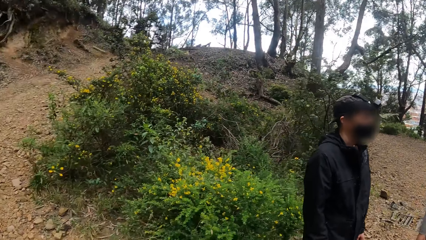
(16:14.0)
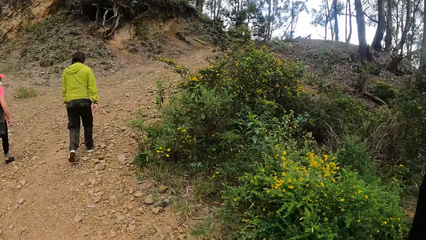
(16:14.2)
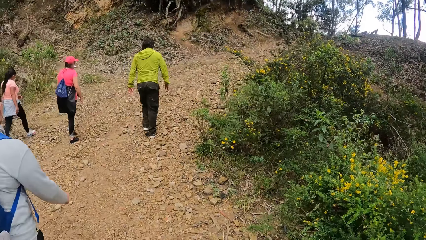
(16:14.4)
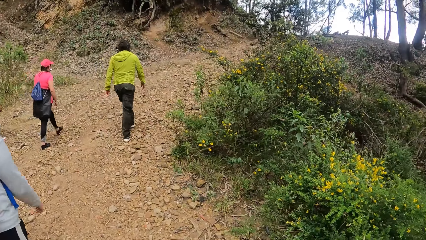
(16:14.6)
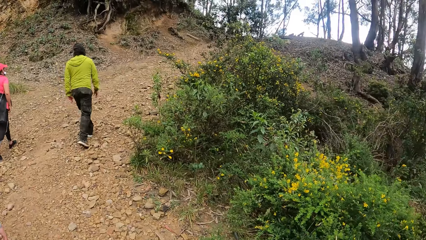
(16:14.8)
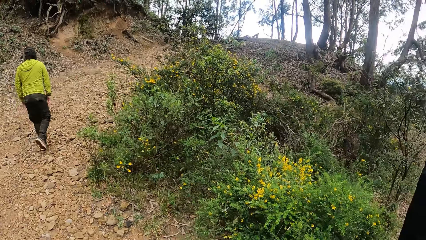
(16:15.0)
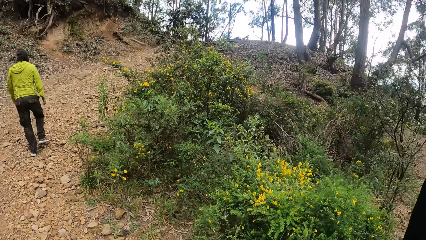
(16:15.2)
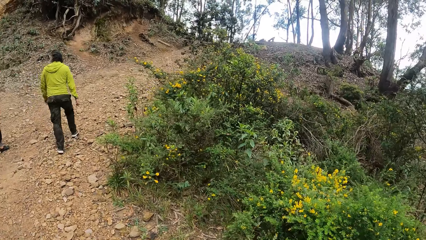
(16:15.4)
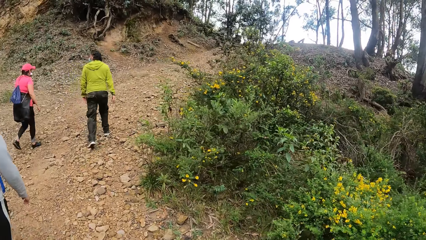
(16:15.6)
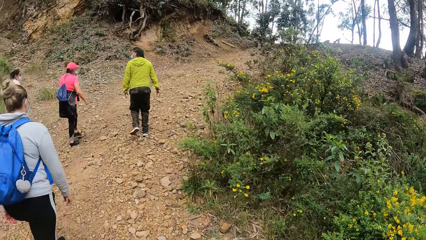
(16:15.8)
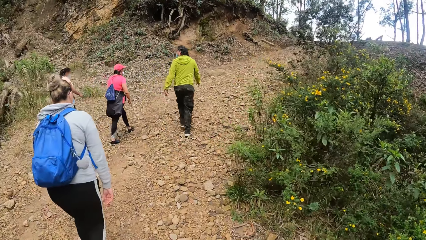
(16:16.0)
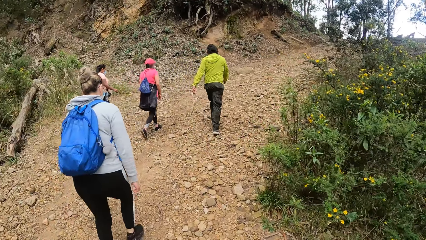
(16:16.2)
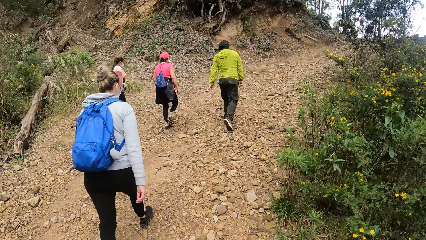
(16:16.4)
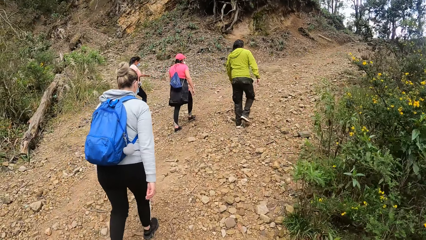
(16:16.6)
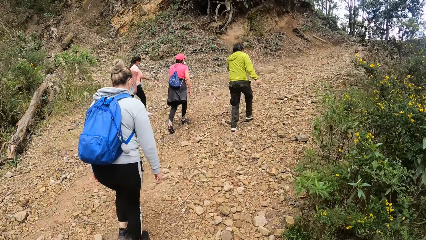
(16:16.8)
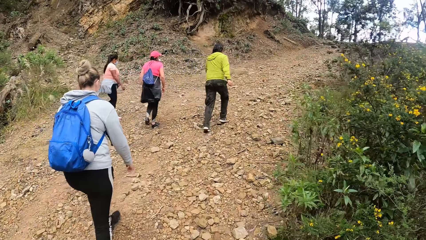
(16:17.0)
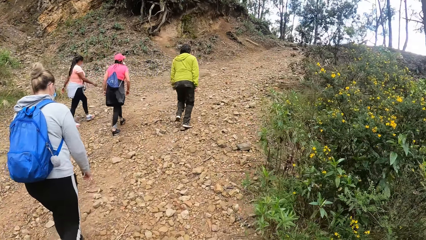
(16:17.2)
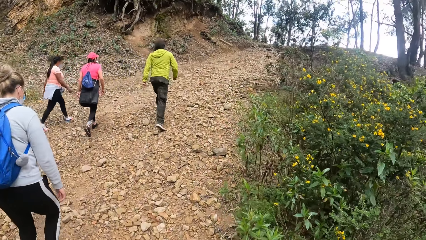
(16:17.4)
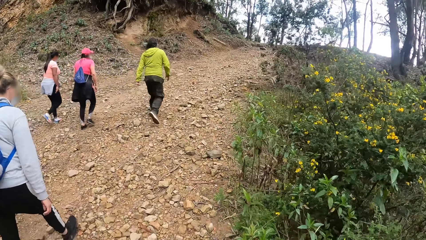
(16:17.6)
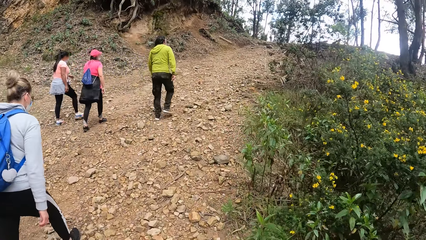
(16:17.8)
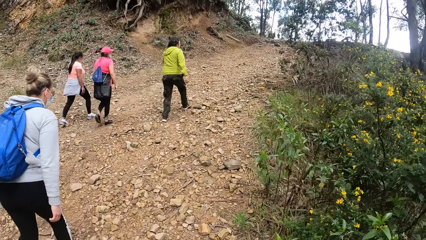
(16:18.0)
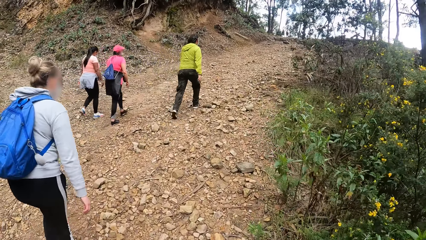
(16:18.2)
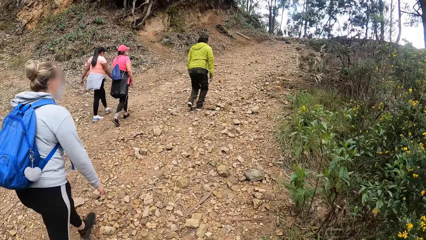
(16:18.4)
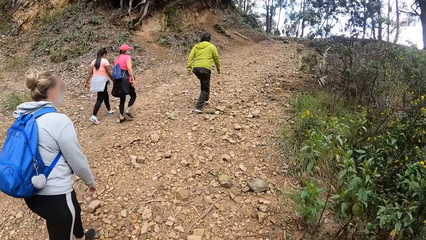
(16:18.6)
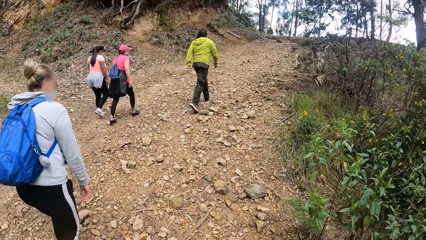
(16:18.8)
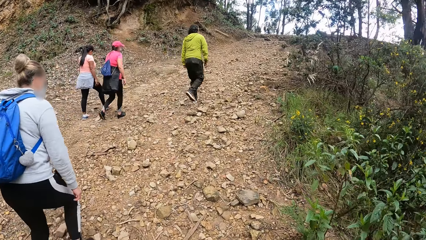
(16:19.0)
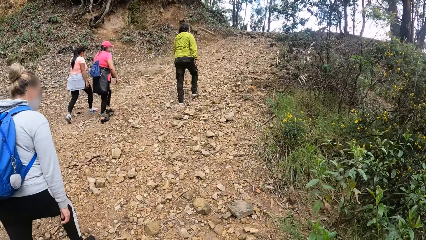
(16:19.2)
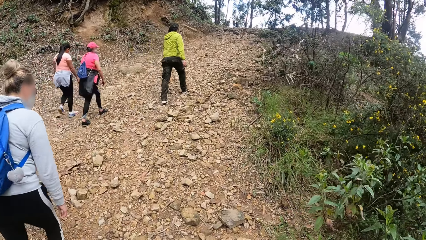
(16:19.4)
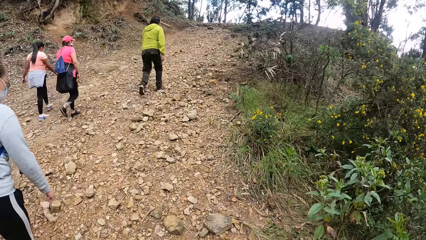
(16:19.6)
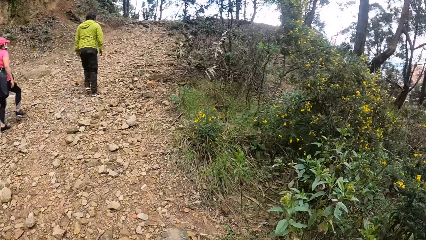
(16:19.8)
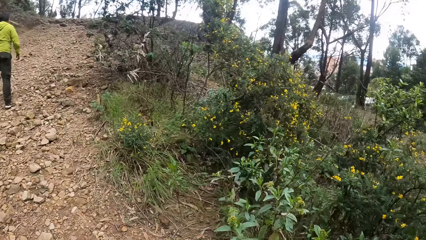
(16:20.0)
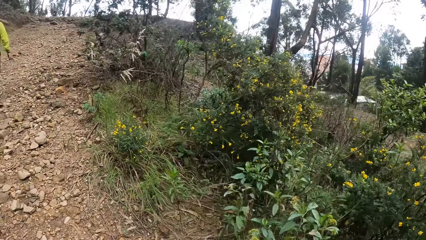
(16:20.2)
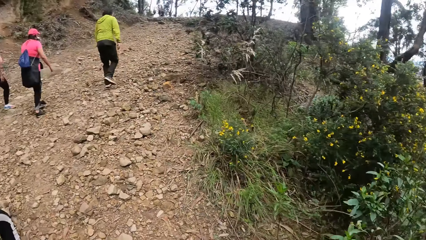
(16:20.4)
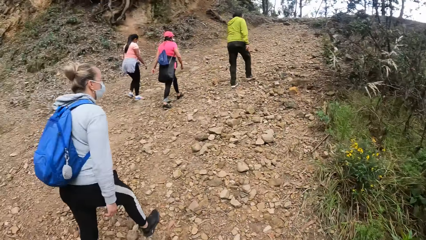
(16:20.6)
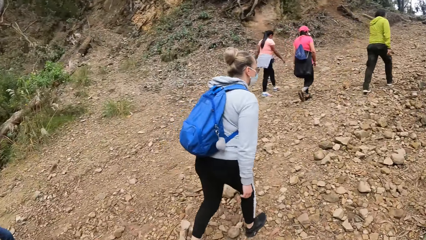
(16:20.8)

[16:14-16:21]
The camera wearer hikes with a group of people on the open area.

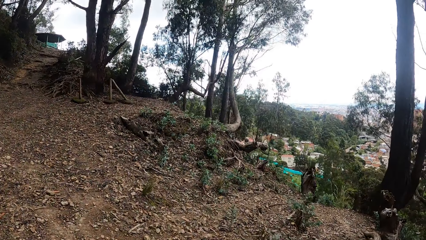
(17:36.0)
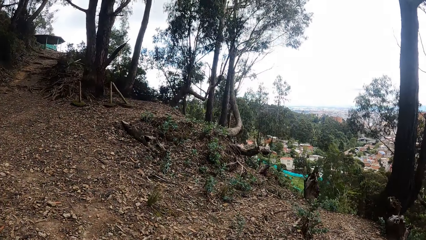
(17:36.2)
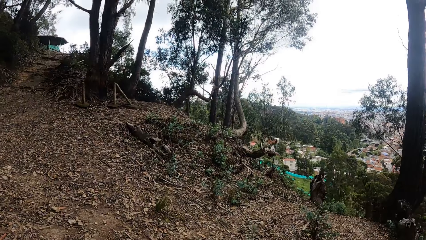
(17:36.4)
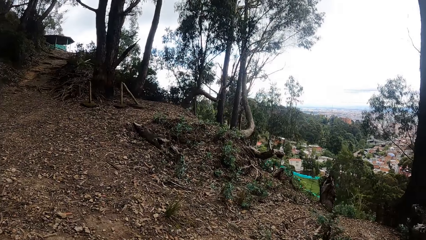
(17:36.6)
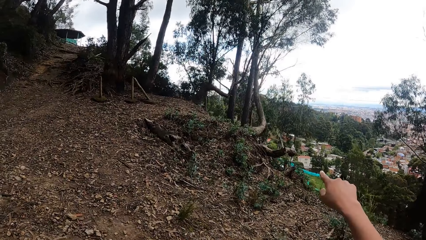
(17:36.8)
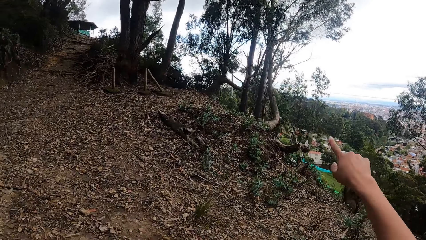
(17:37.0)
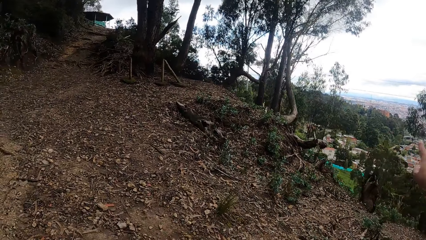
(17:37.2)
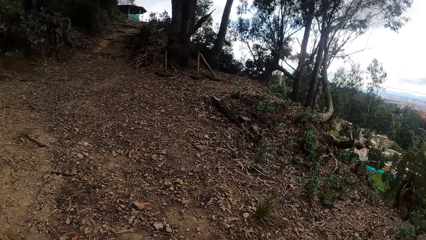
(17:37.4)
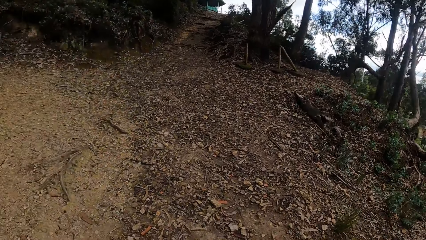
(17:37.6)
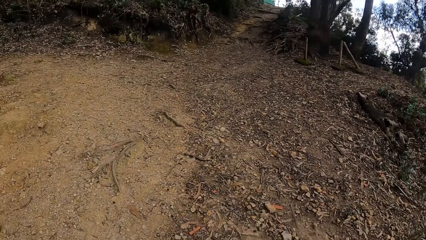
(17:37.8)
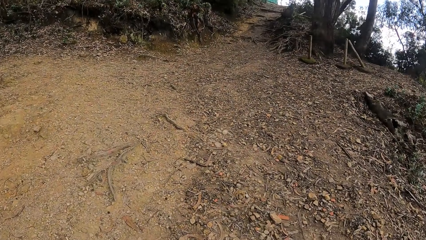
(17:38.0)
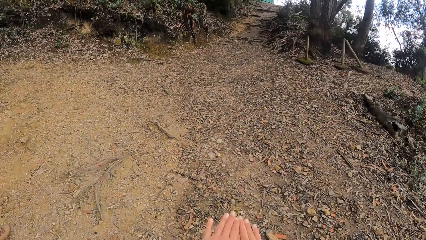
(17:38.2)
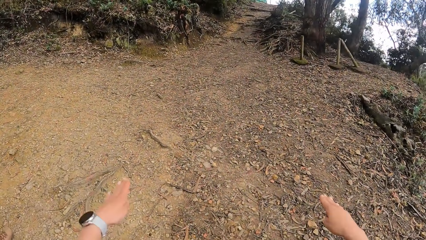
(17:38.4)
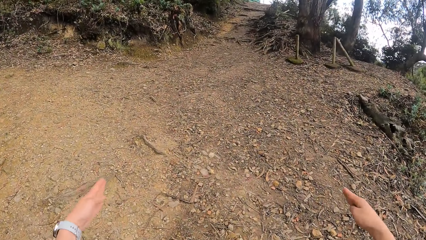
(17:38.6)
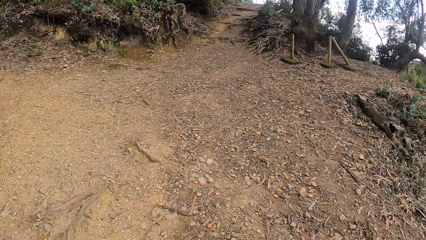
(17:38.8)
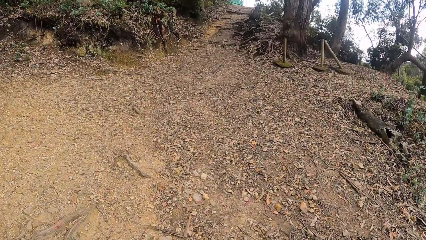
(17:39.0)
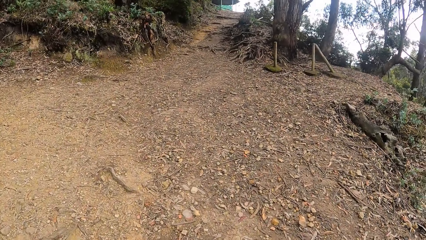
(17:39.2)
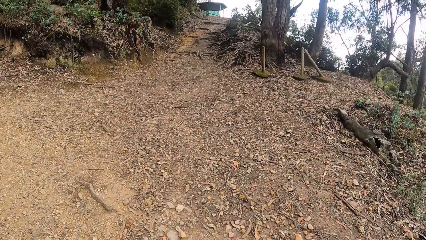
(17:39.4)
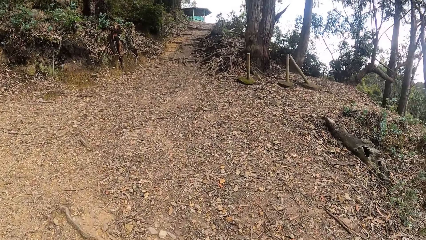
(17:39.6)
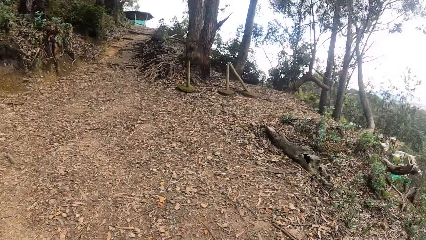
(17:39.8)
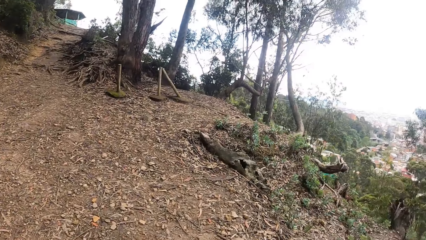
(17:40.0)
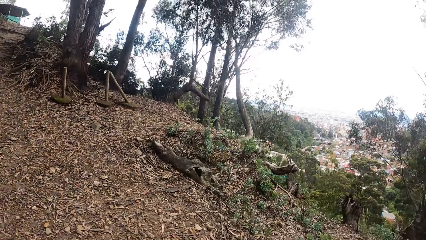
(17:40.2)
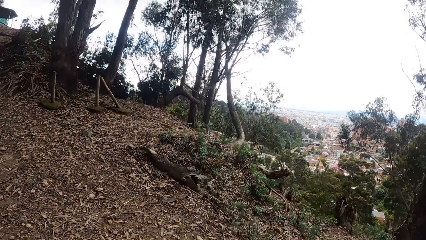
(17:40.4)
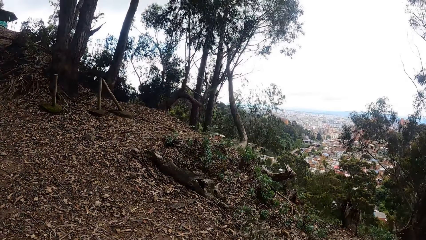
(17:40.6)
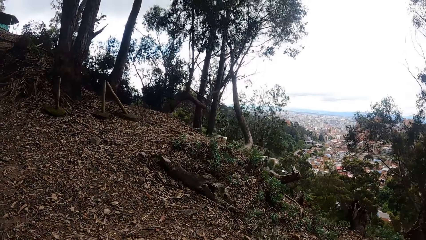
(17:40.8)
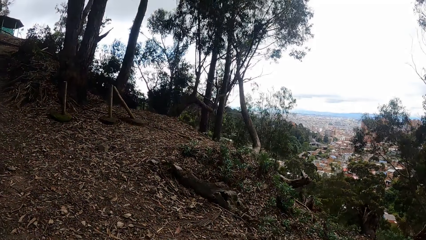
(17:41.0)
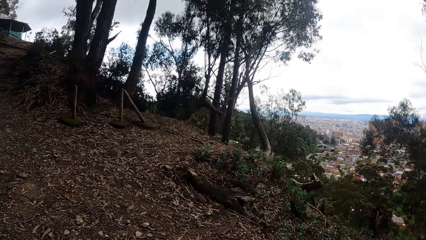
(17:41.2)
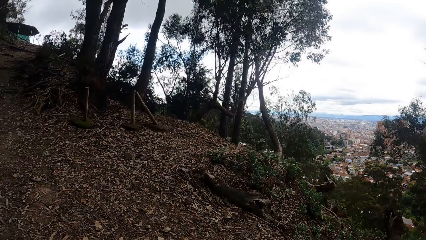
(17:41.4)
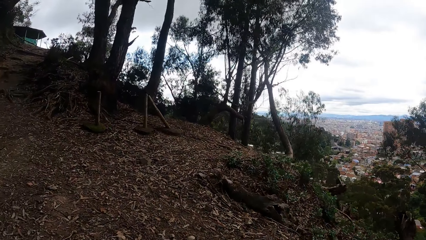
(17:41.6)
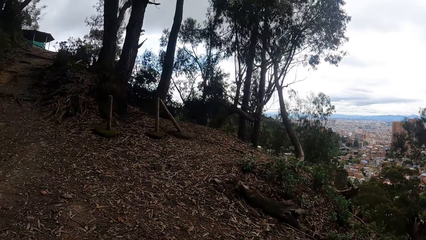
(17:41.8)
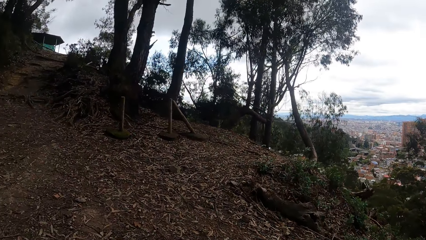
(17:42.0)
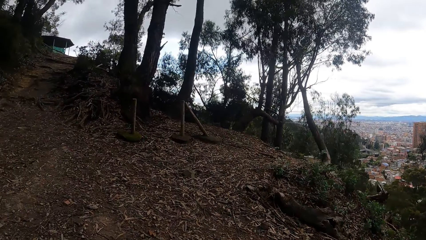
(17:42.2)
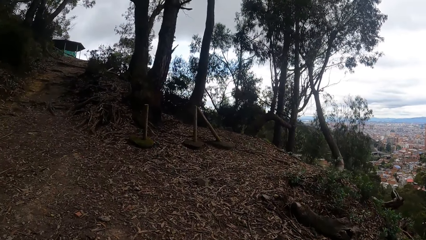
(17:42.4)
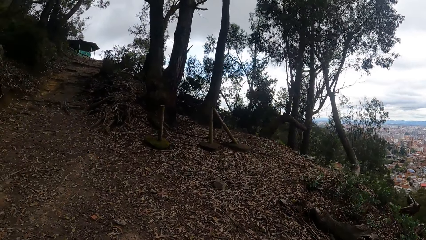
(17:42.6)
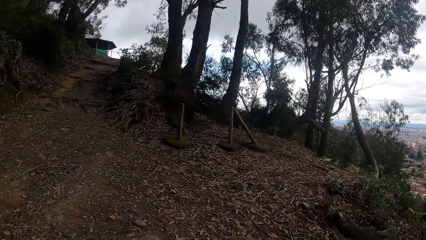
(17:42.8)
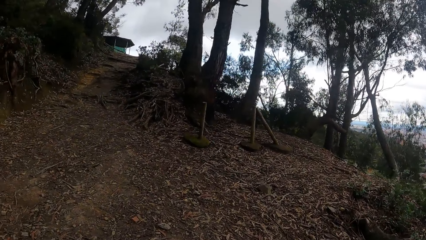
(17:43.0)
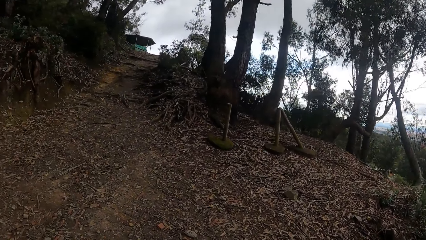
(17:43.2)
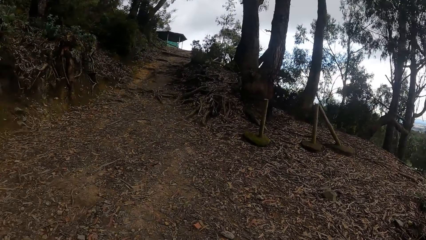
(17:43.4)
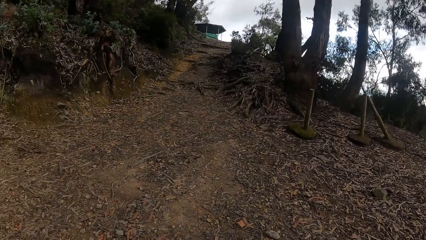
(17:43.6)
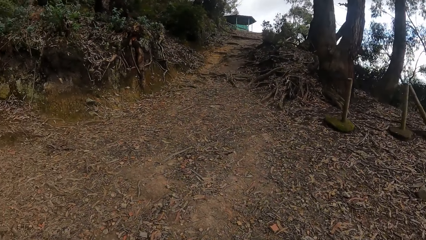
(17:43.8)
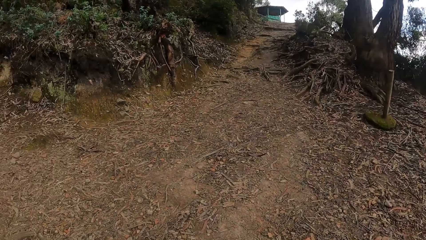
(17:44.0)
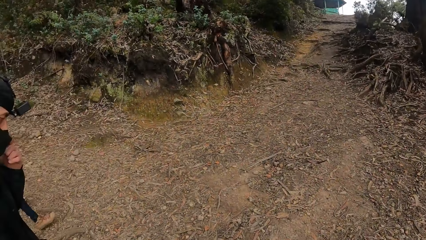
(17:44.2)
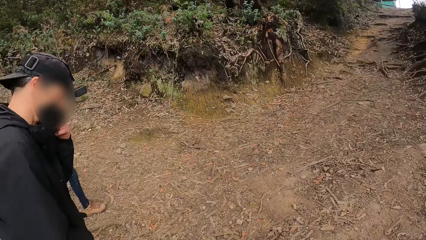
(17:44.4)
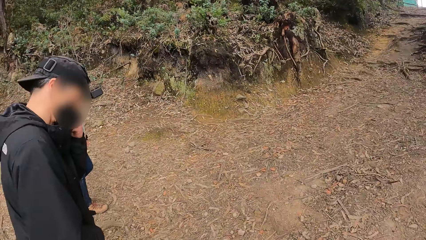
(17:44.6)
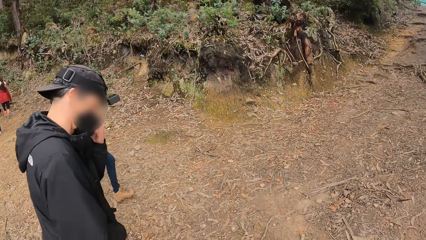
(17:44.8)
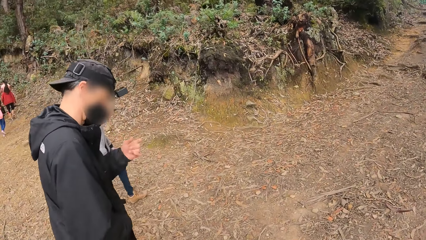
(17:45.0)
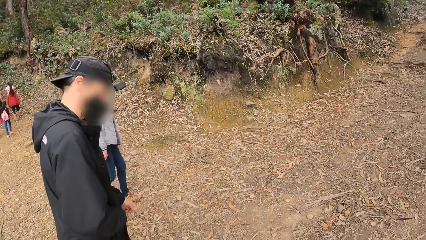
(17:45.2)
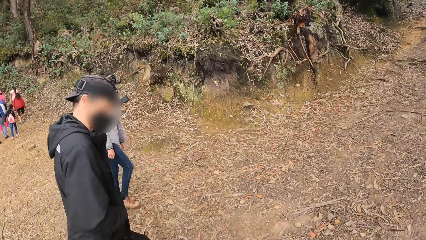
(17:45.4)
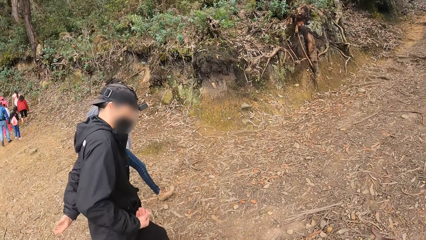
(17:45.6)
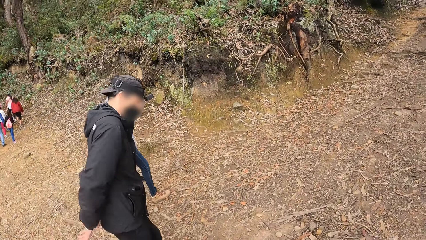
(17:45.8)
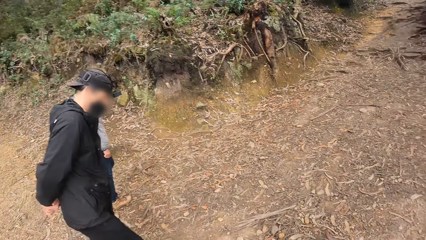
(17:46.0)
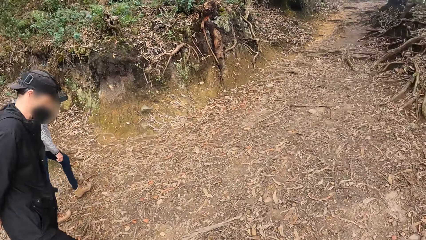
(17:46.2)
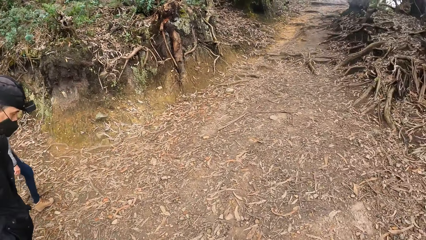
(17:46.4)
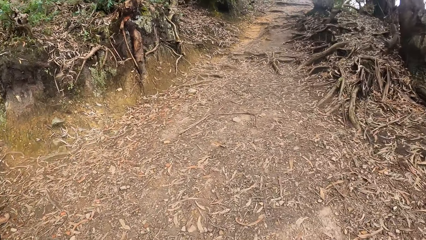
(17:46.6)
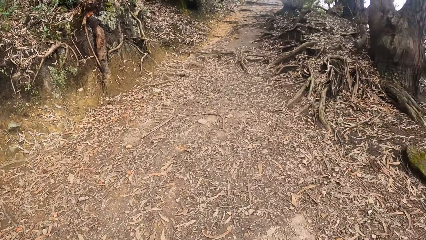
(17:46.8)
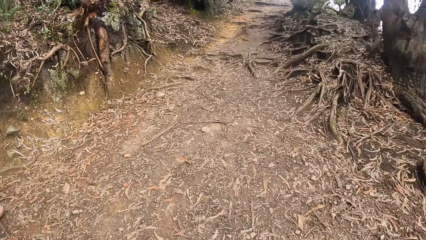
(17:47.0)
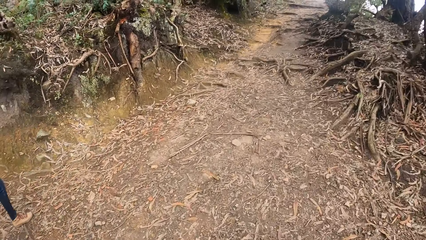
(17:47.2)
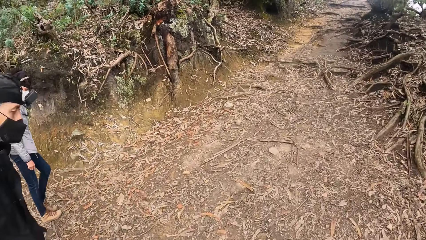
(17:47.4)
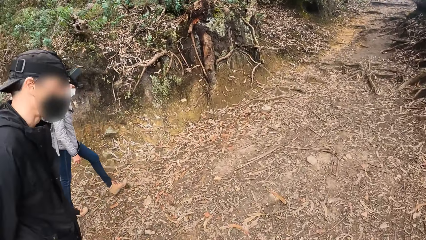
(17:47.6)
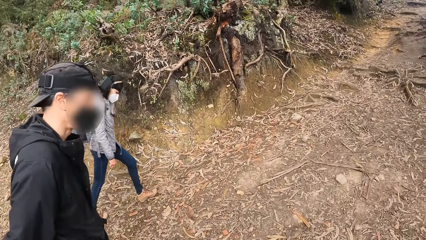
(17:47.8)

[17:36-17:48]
The camera wearer lifts her hands. She looks around the area. She walks on the open area.
